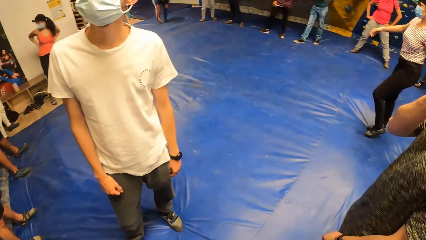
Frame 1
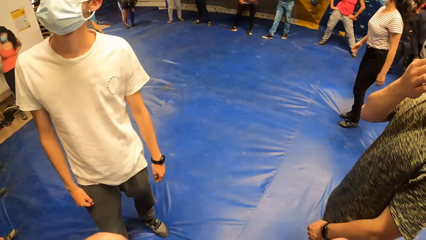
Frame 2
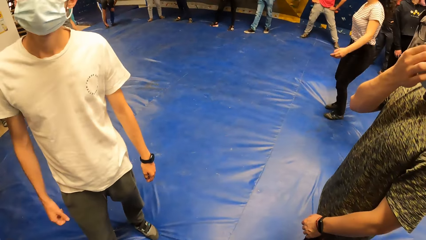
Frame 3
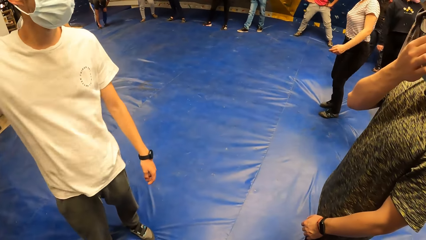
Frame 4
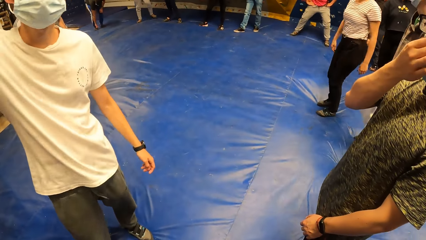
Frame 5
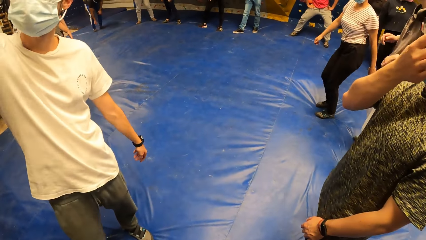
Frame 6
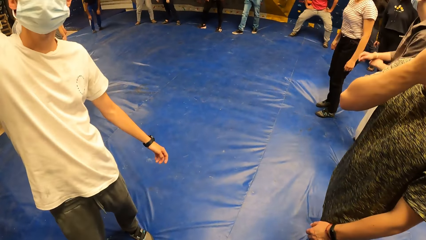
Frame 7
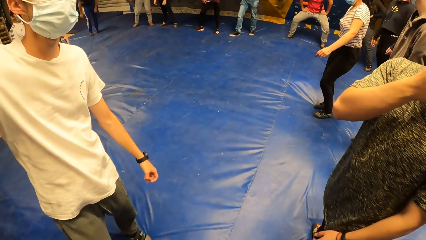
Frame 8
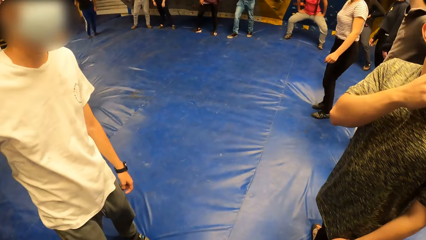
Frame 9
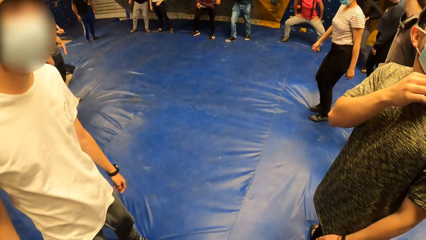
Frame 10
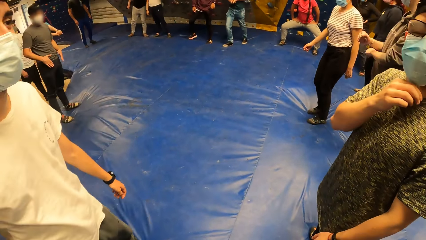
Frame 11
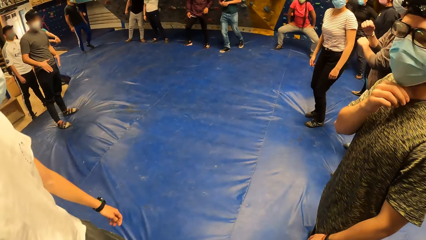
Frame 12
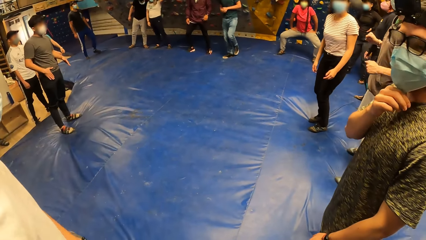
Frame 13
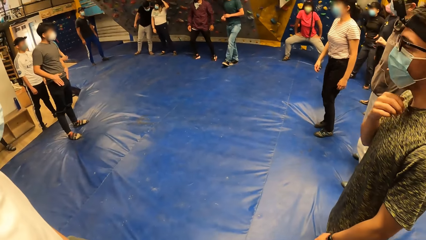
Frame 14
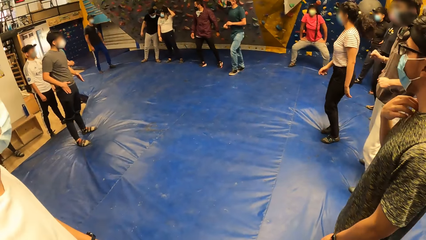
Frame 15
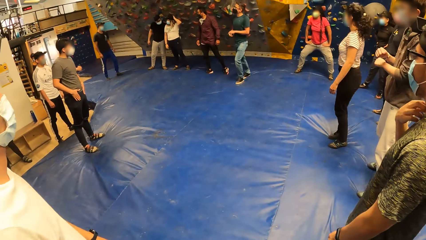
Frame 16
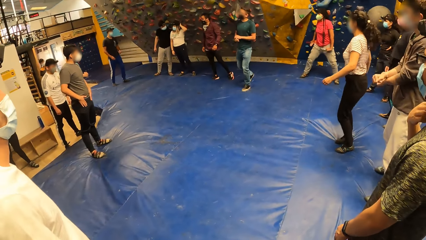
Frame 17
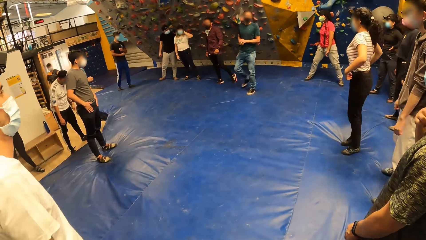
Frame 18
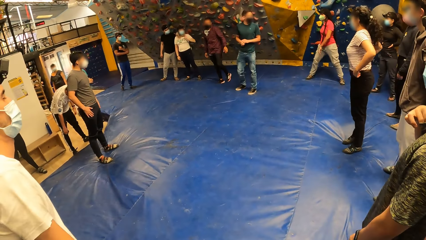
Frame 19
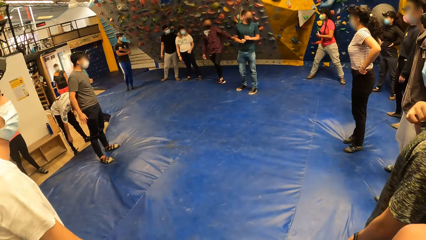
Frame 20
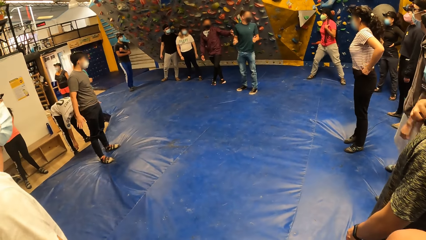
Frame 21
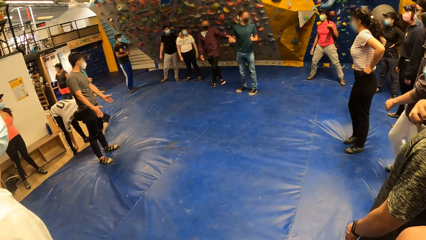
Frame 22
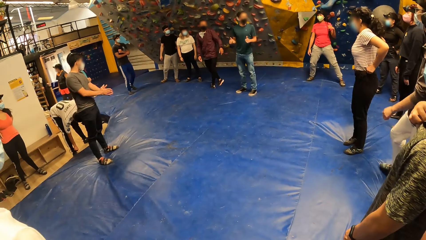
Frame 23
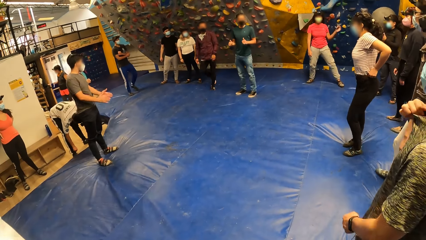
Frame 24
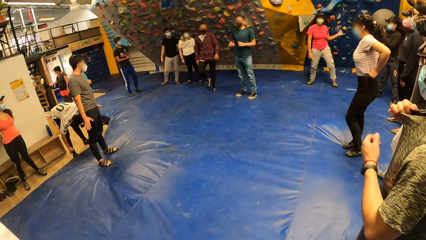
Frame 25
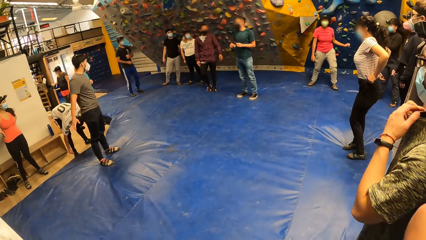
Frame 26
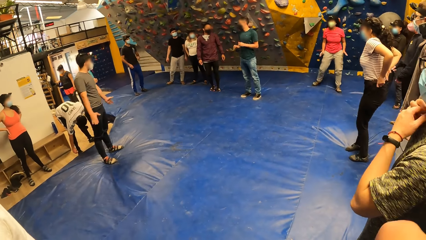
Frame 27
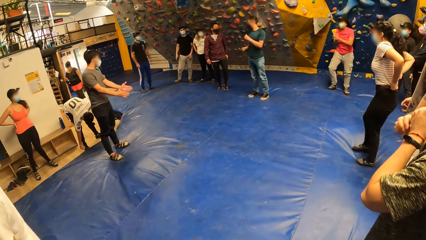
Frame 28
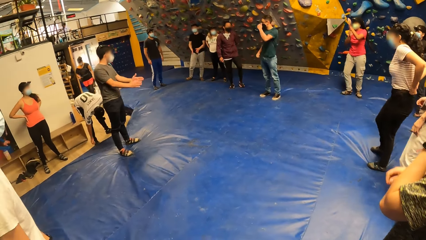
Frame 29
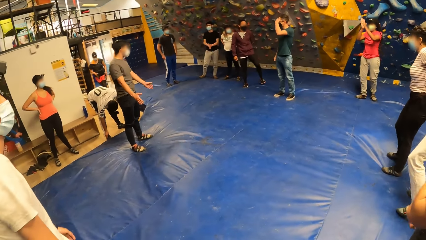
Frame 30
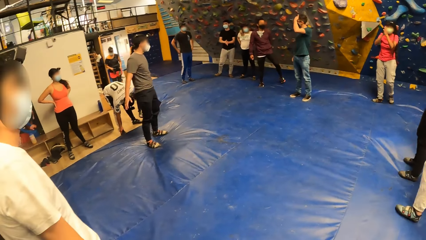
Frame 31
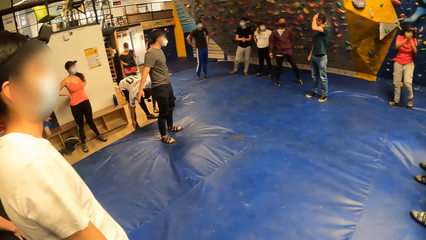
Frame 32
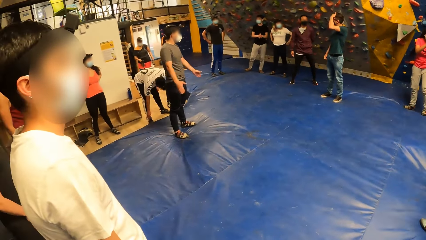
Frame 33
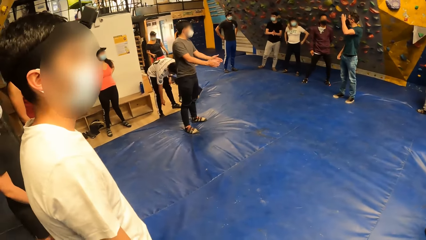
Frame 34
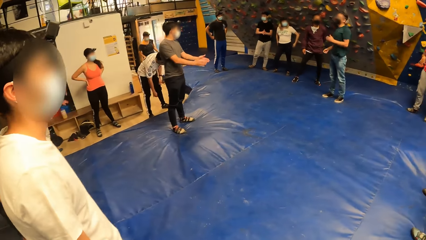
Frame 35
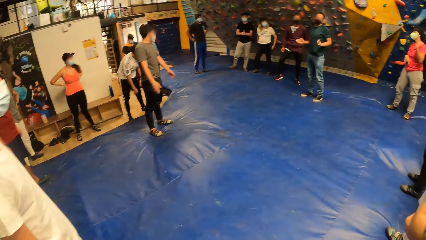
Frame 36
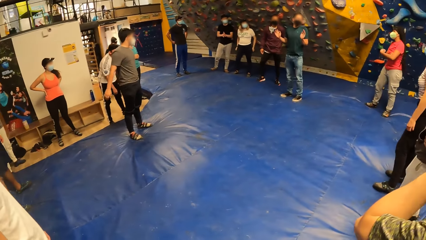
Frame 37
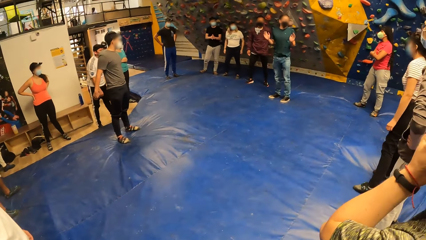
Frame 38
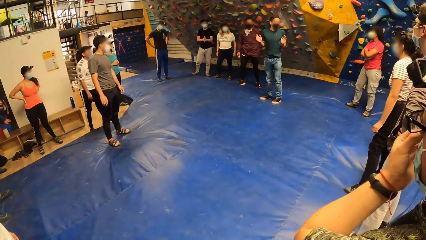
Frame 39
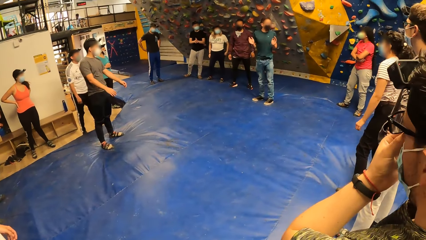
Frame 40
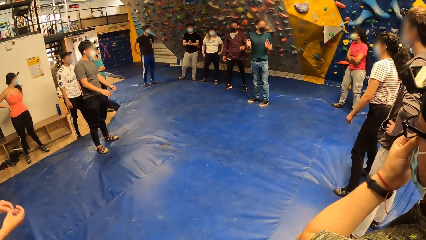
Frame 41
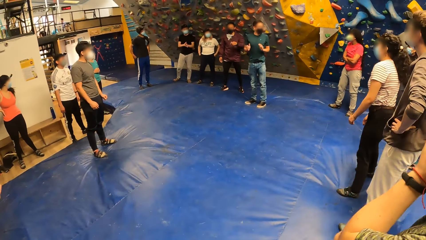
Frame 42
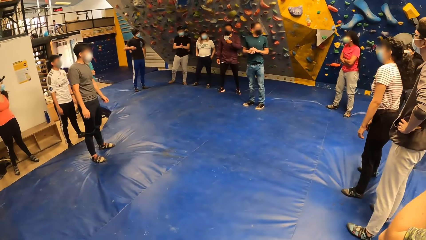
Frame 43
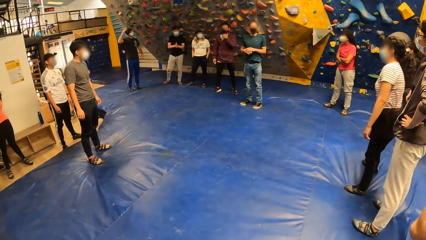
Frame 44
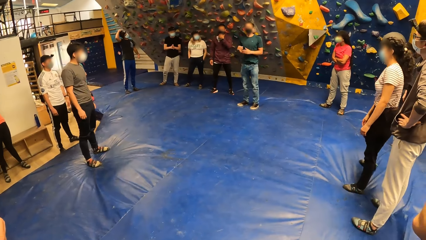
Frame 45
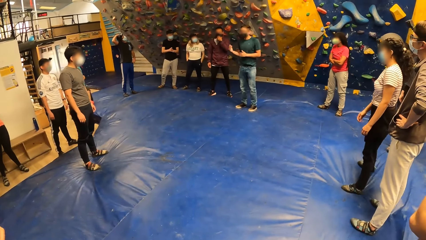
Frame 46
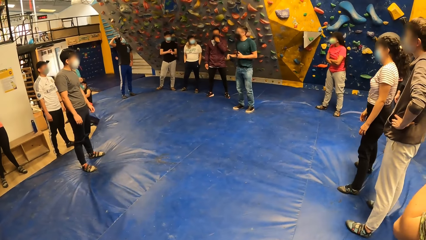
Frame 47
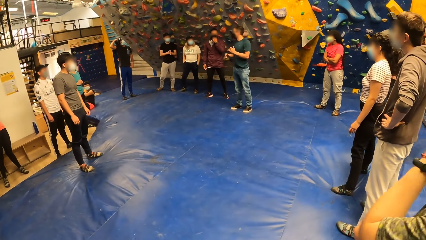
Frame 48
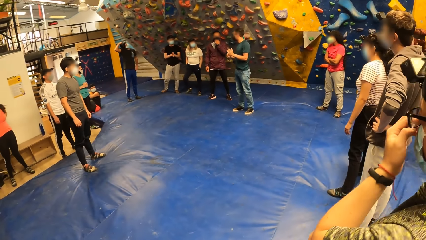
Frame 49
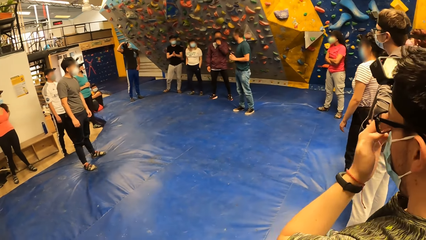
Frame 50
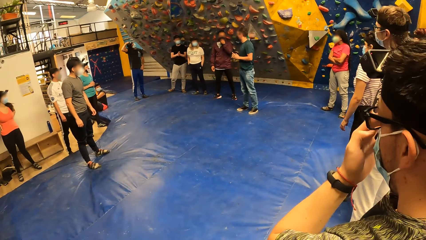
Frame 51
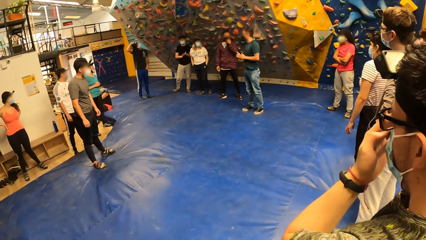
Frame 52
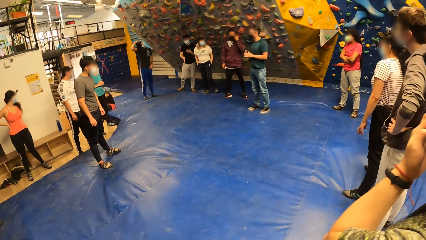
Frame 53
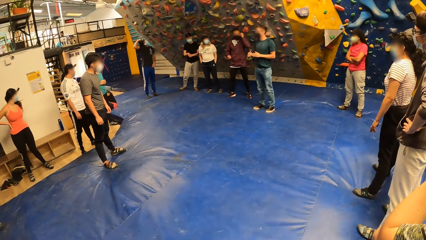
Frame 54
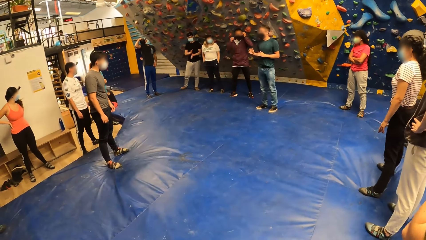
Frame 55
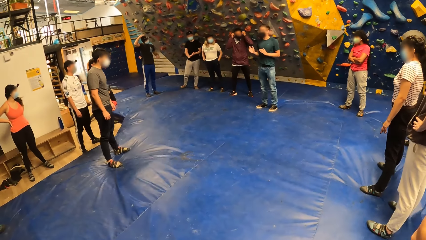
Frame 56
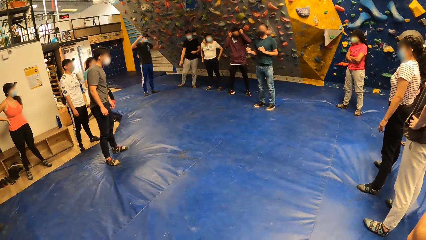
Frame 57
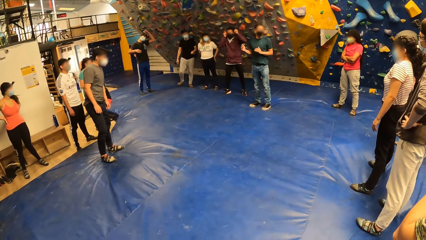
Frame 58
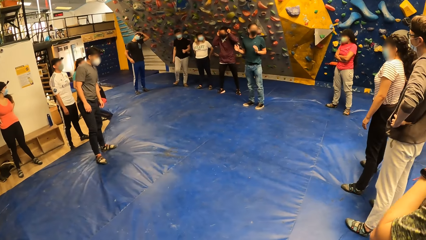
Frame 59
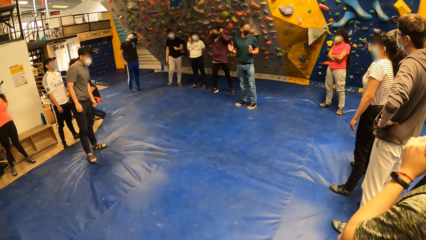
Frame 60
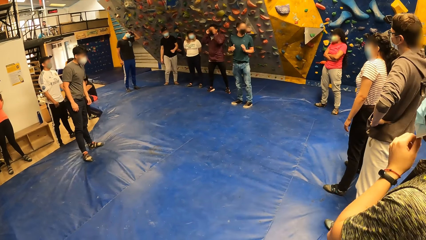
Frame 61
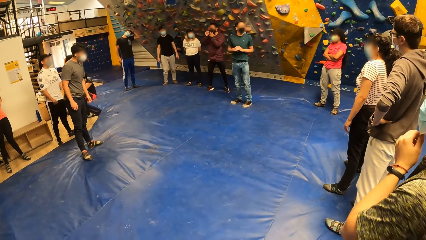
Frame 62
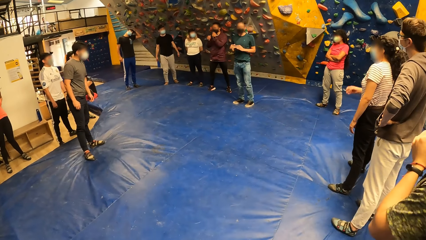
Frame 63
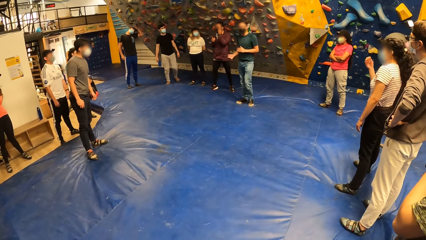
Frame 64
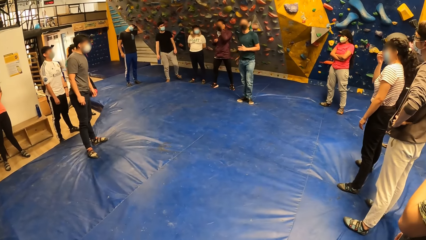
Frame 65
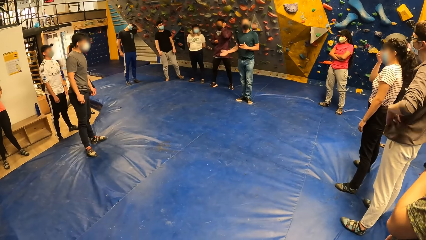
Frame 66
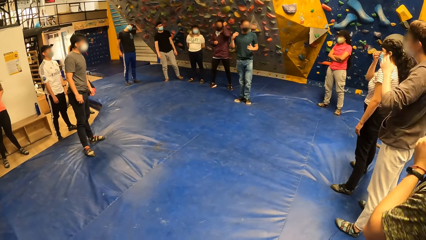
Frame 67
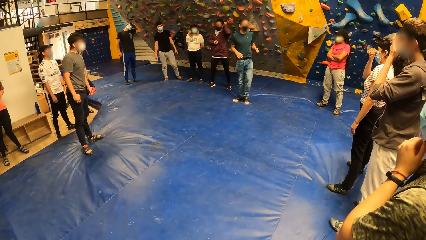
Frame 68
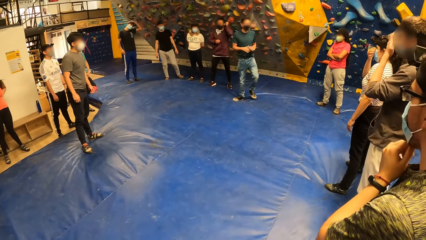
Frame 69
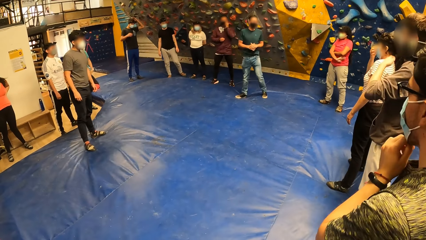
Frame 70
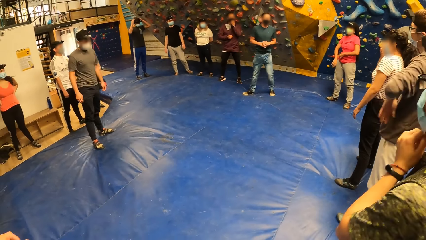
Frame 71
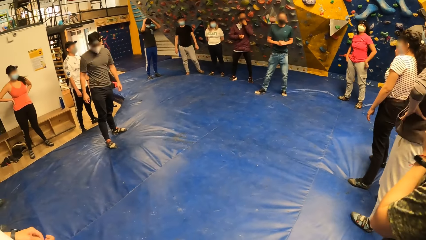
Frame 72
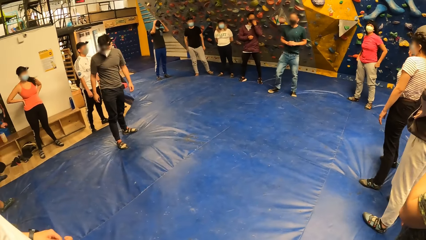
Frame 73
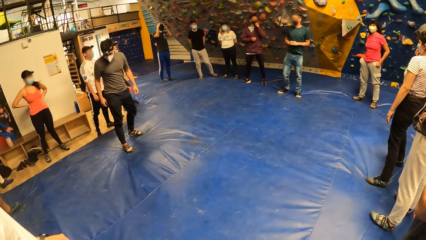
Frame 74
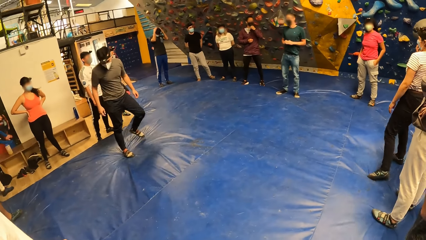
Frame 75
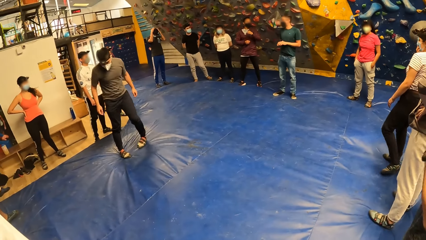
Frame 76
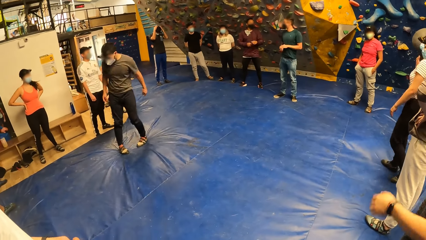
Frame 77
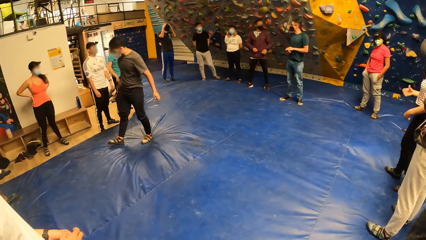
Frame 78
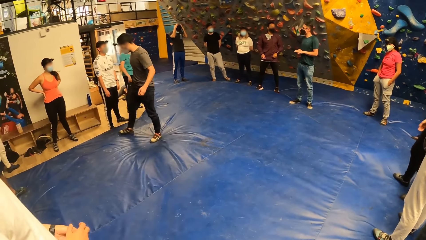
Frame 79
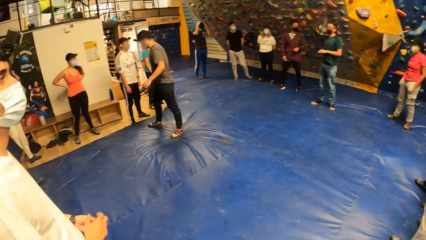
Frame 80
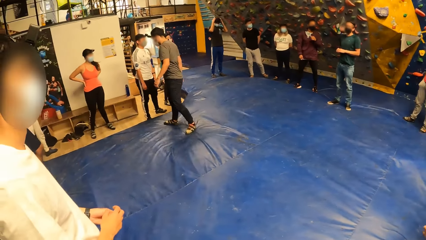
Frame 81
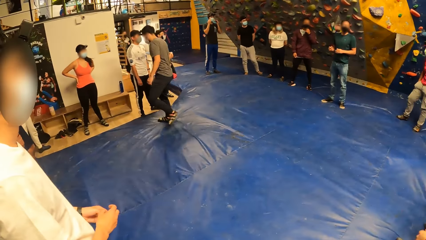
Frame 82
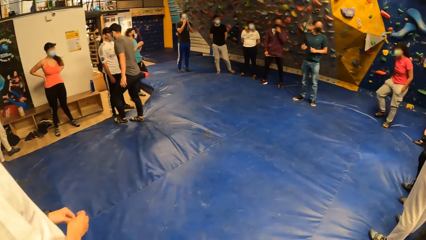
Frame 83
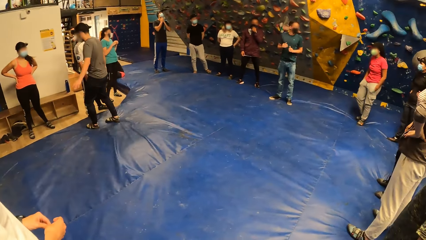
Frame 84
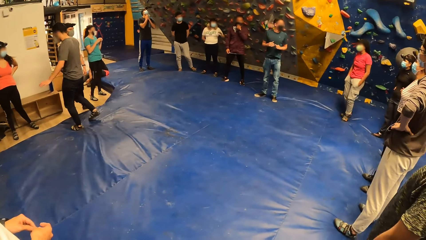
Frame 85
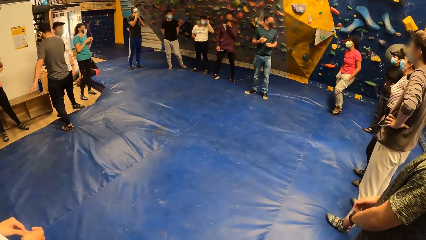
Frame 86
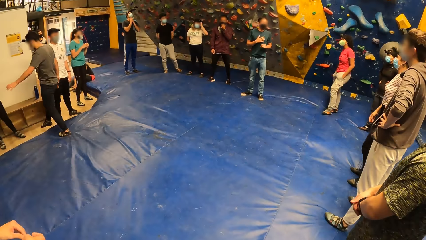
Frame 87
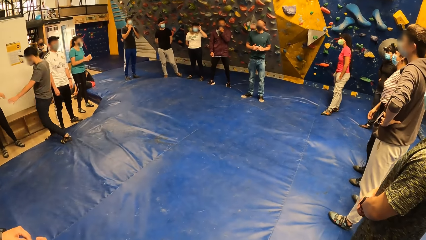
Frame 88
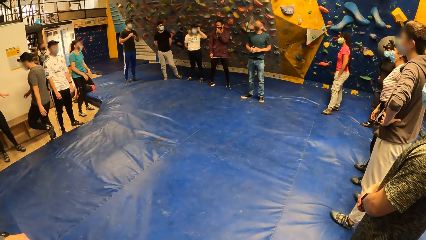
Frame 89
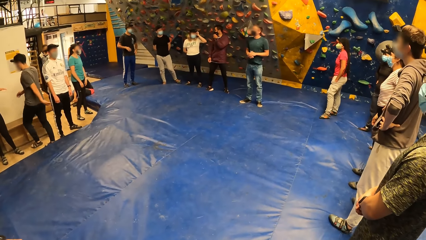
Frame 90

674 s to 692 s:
The man interacts with the camera wearer and the group of people. Another man adjusts the nose mask on his face with his left hand. The other man adjusts the nose mask on his face with both hands. The other man adjusts the nose mask on his face with his left hand.
